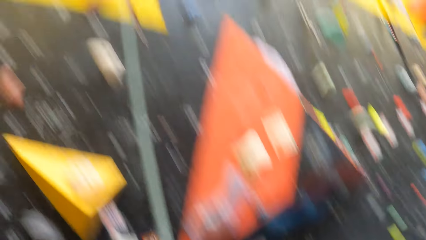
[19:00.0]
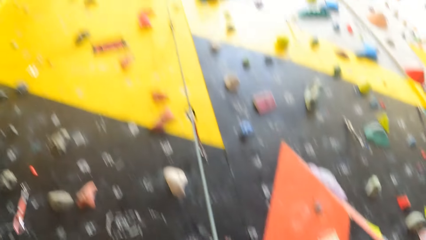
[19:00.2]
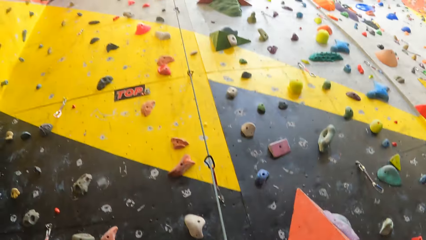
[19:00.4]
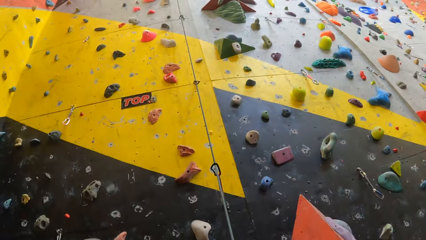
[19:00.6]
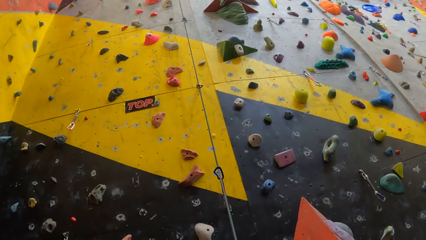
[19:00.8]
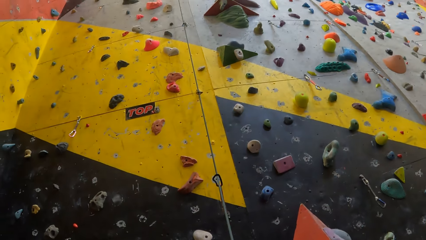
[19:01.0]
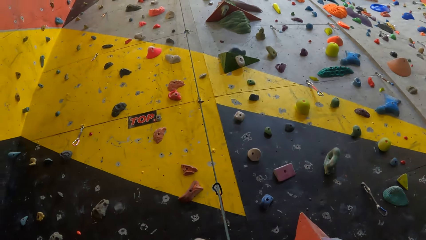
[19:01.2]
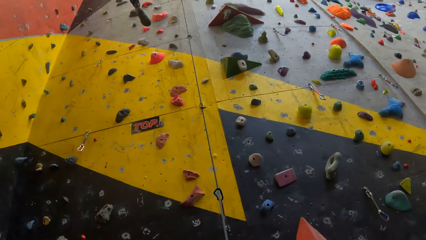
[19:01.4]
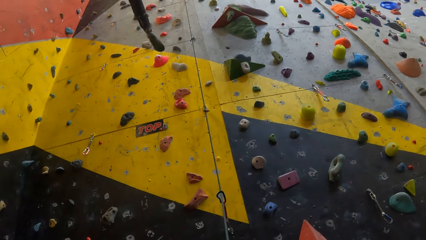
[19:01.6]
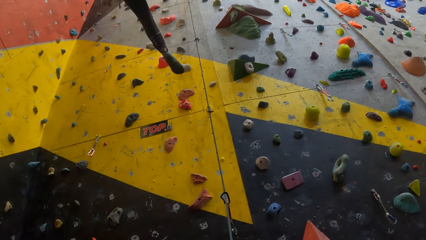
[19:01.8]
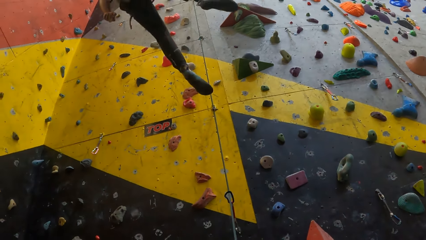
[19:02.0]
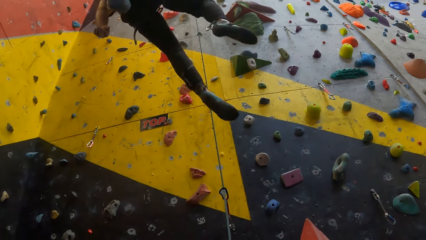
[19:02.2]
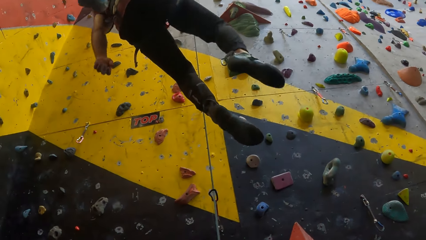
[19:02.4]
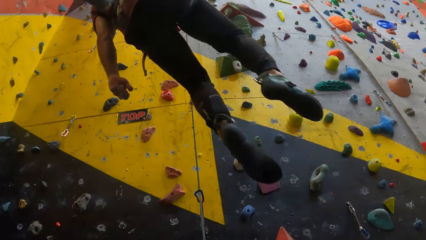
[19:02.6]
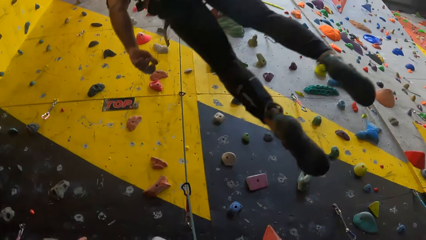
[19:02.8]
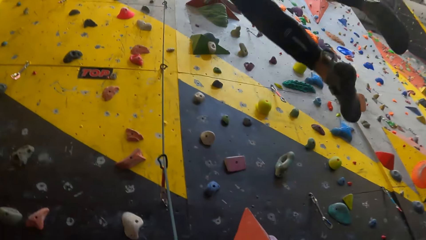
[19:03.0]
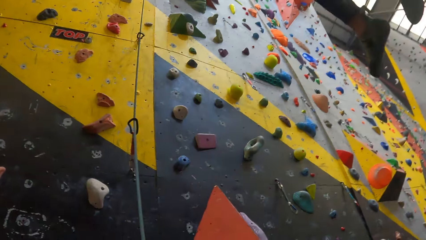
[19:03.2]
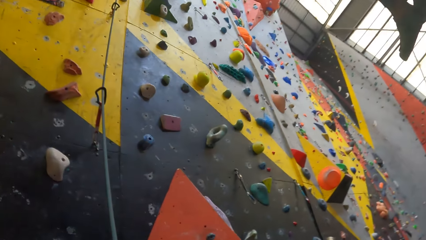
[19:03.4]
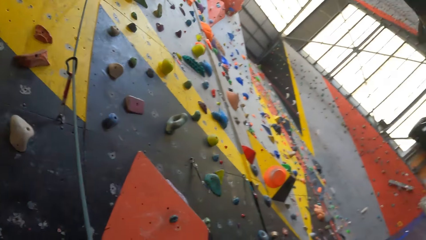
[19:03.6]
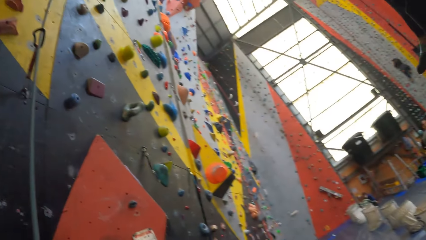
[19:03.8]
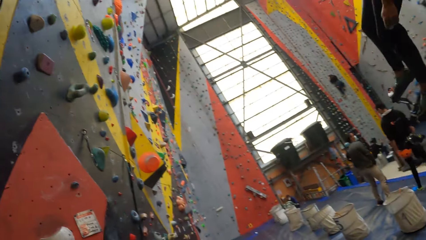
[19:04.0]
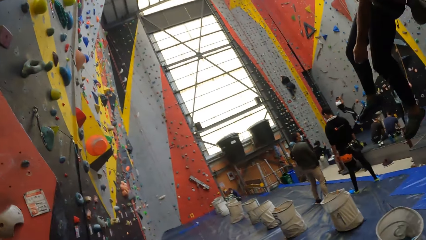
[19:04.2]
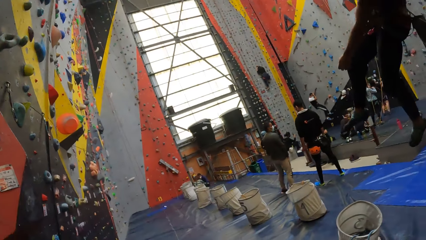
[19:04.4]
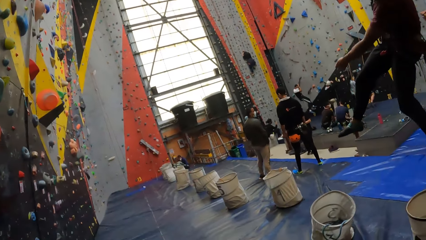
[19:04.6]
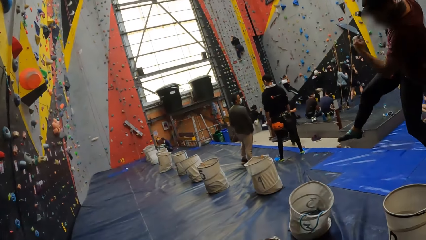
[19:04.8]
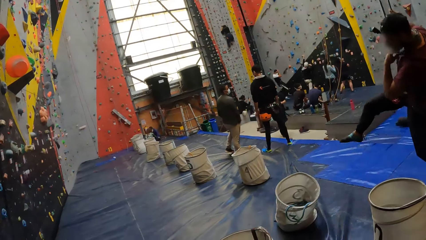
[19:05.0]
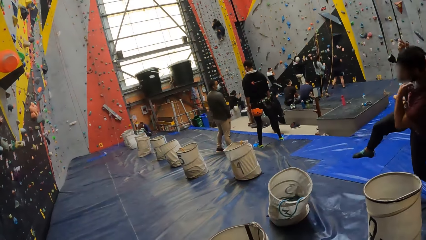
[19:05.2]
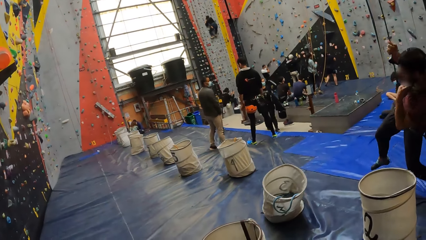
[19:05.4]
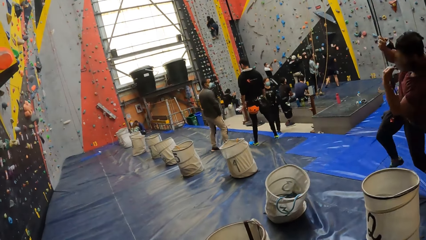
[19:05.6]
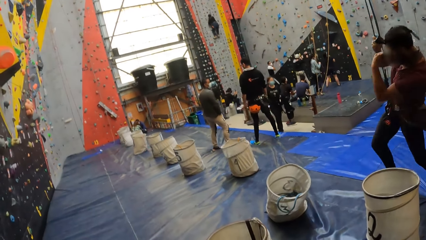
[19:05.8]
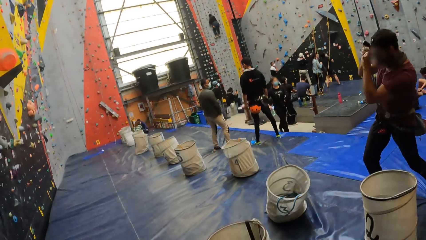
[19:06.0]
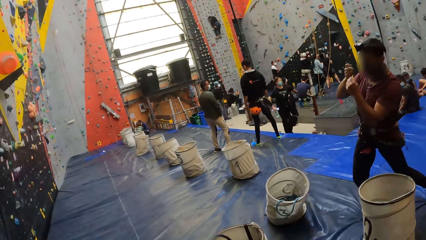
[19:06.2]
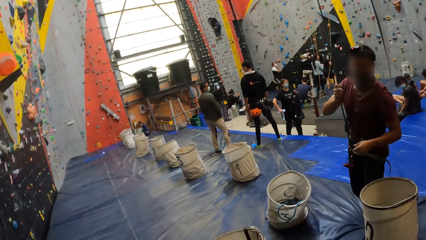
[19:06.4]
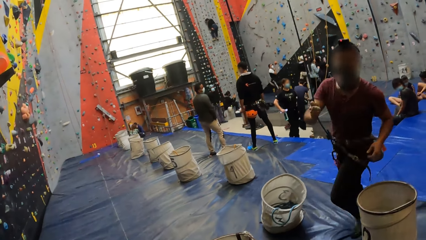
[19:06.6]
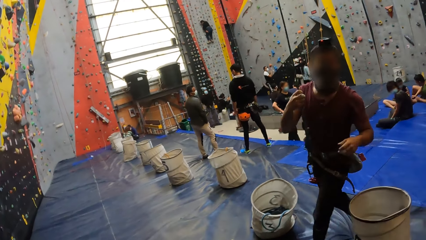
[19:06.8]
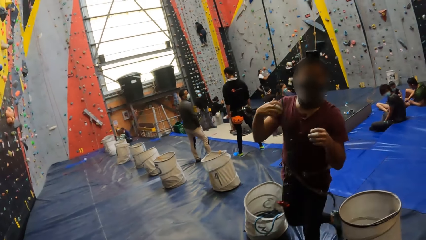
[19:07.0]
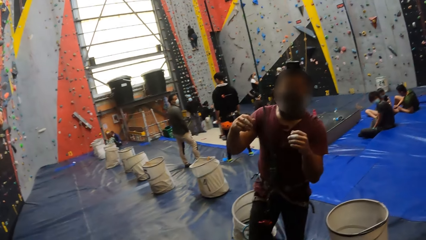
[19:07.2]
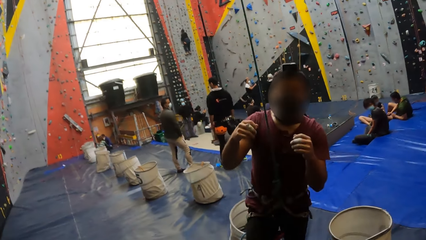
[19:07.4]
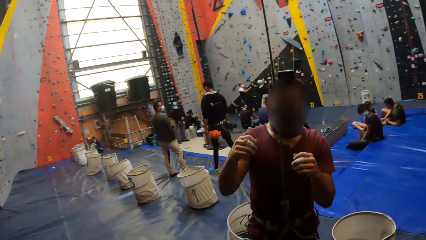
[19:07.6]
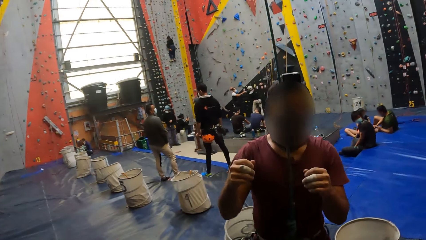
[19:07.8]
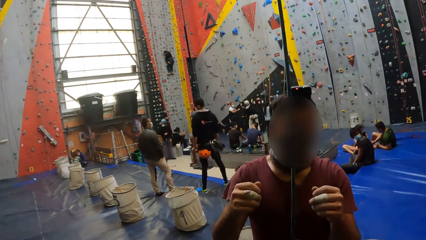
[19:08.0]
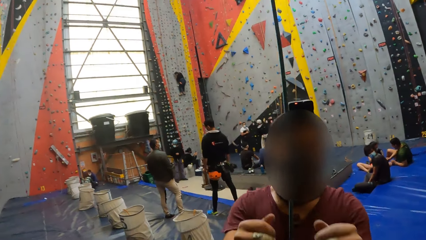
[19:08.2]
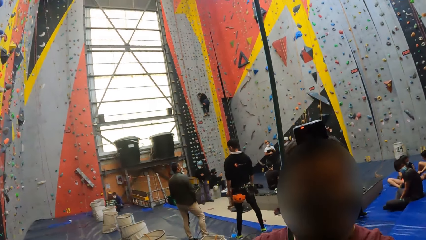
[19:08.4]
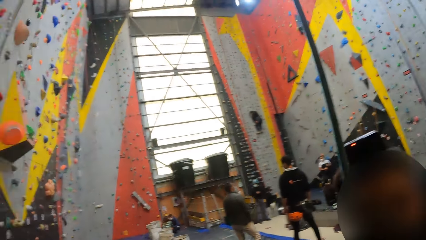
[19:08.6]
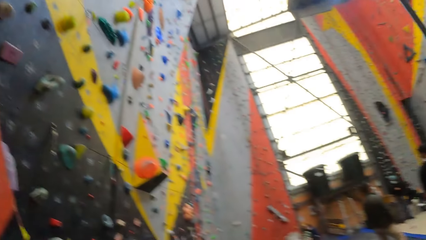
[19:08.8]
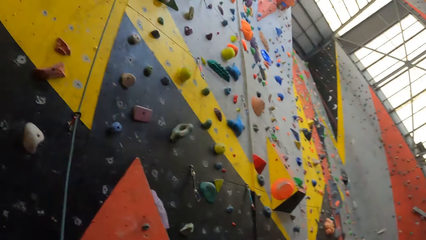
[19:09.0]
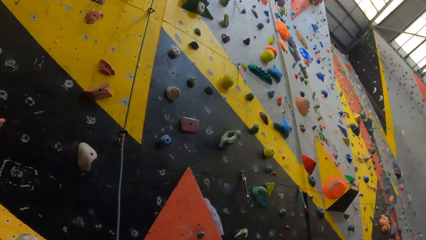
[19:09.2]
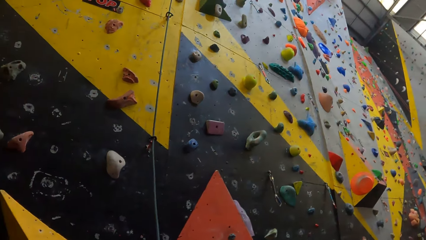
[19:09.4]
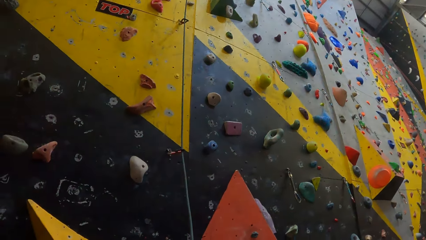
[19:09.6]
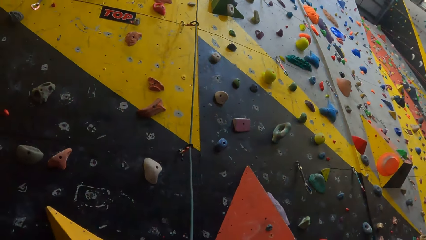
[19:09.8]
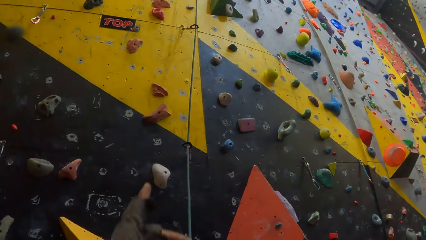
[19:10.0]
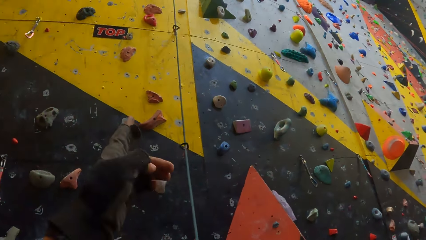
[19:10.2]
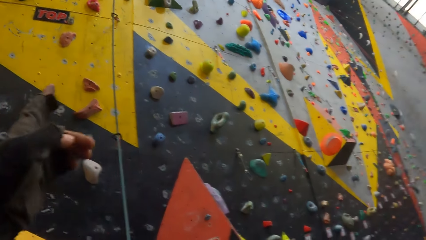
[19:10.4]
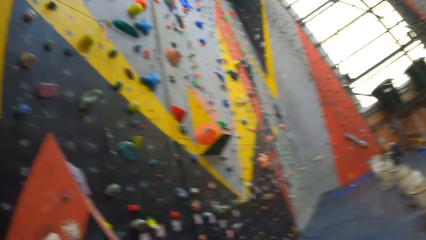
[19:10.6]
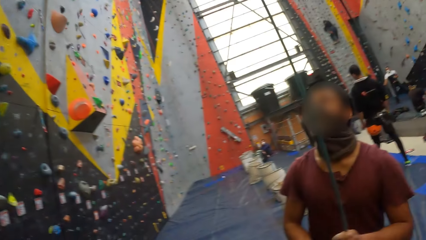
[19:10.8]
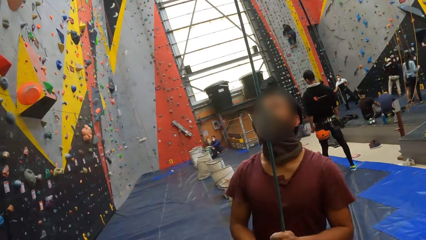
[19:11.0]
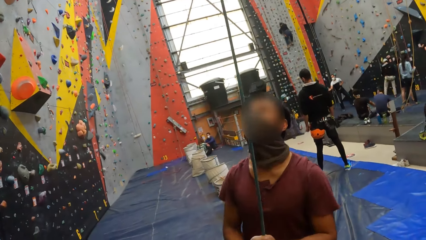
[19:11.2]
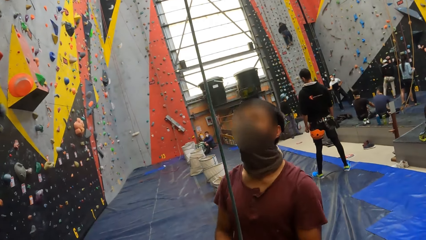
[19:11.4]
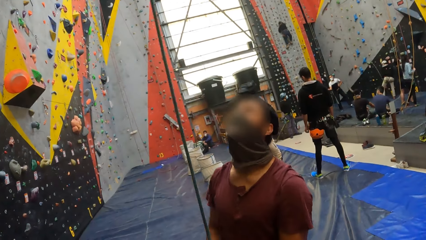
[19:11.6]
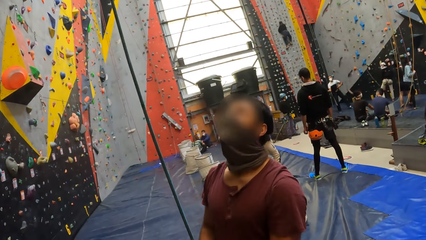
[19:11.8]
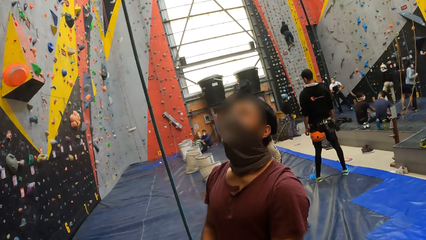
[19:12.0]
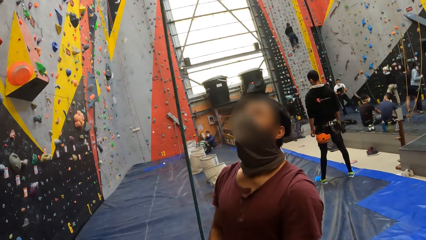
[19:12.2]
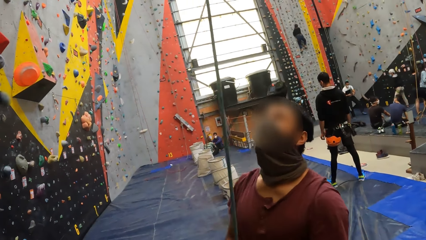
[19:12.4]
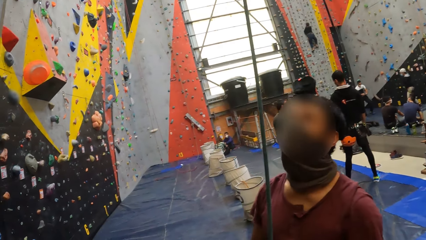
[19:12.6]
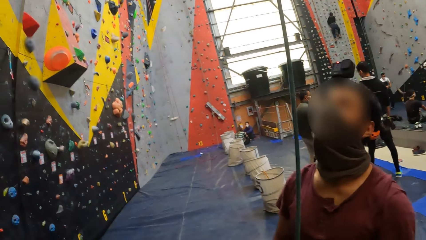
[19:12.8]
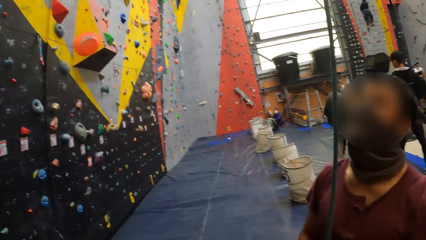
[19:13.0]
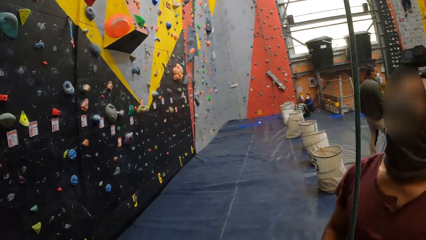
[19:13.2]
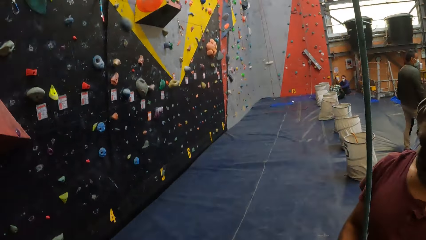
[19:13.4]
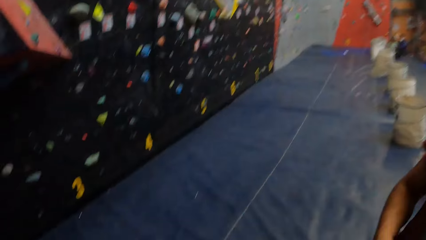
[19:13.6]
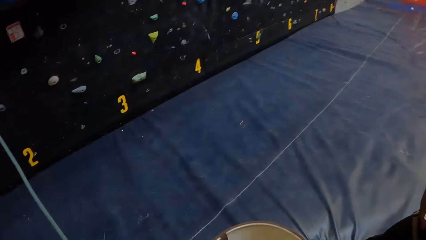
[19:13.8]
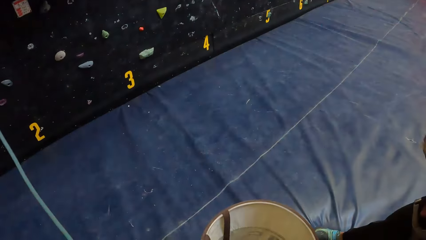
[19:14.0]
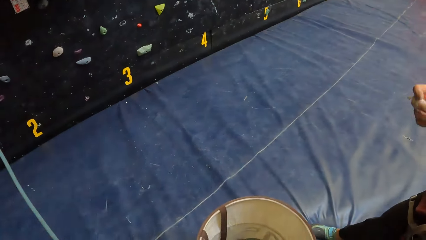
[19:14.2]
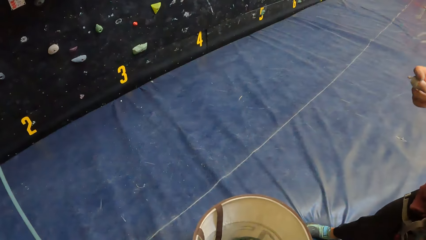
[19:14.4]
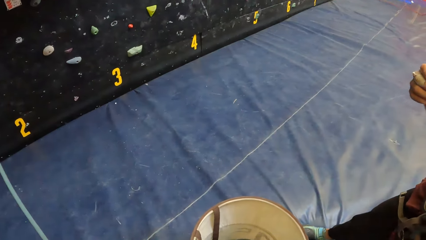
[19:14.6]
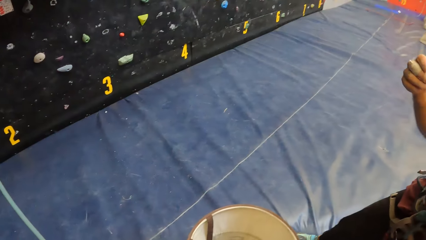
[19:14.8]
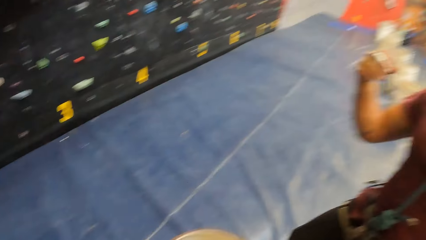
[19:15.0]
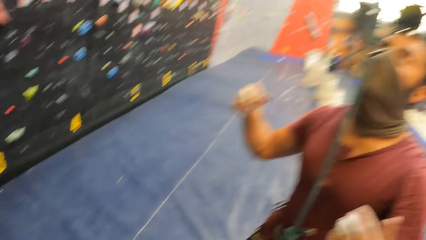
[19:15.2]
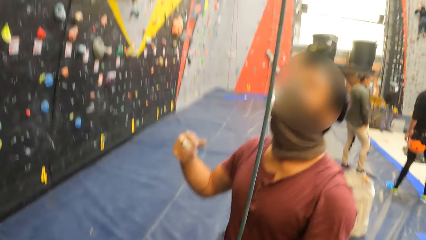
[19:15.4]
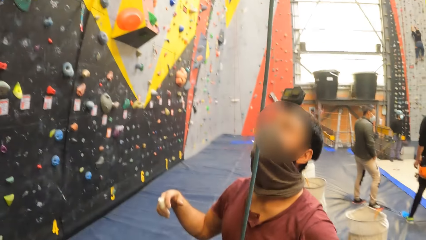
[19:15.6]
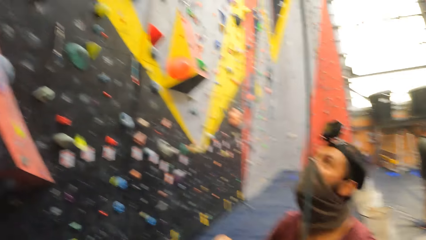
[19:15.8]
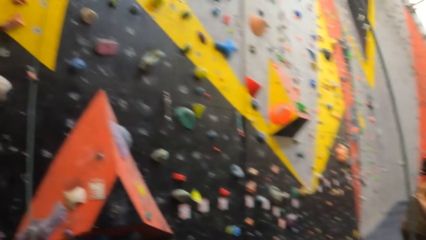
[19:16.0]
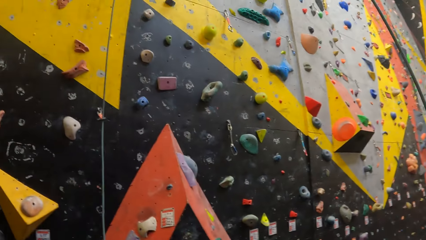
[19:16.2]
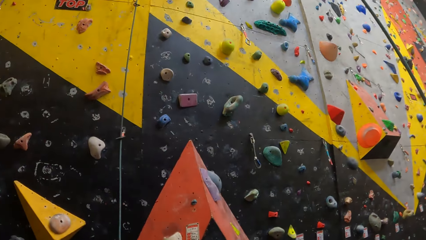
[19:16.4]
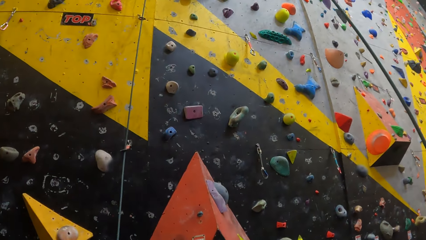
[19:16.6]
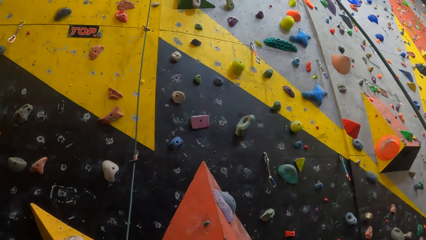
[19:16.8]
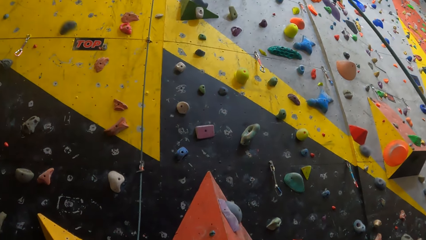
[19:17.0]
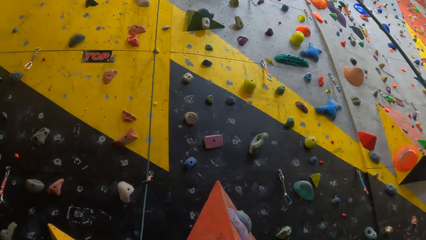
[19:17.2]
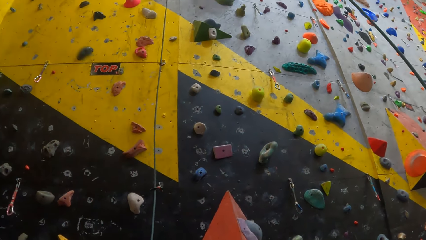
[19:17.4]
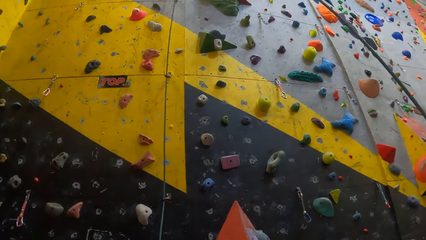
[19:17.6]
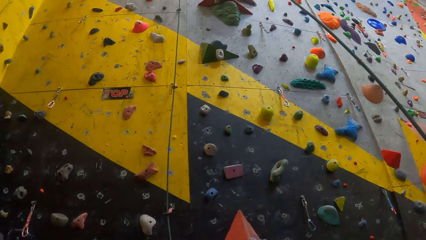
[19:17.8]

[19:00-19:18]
A person moves down on a rope. The camera wearer looks around. They look at the person. They point at the wall. They look around. They look at the person.
